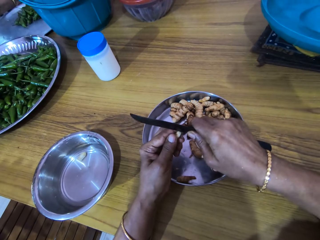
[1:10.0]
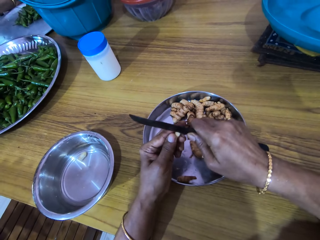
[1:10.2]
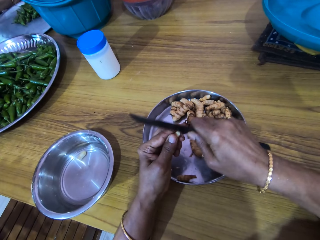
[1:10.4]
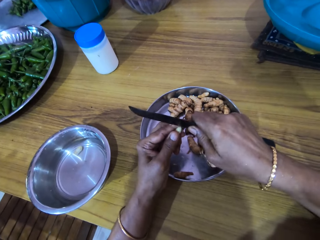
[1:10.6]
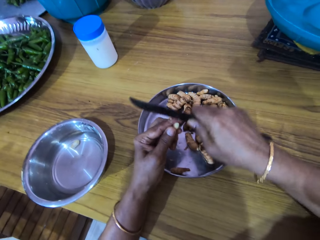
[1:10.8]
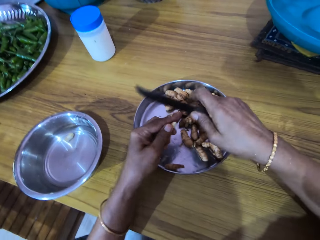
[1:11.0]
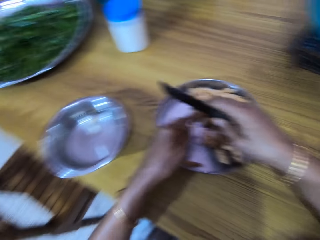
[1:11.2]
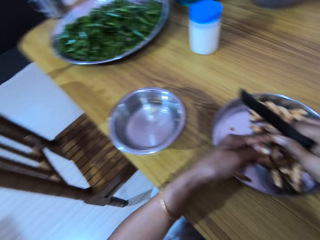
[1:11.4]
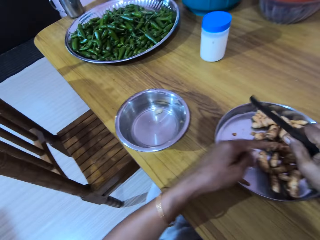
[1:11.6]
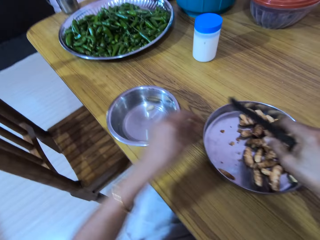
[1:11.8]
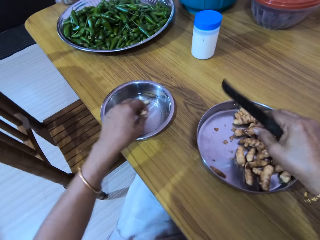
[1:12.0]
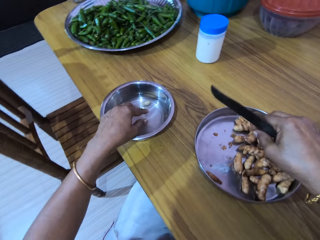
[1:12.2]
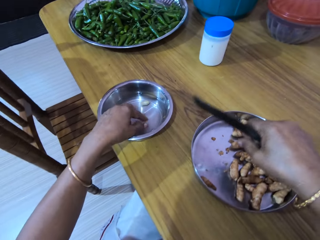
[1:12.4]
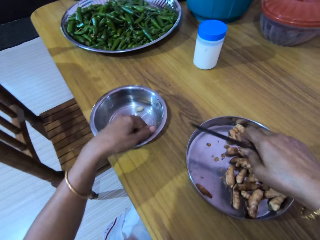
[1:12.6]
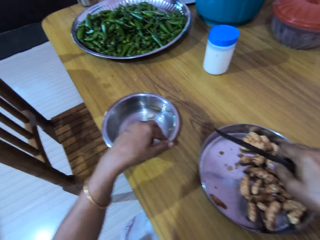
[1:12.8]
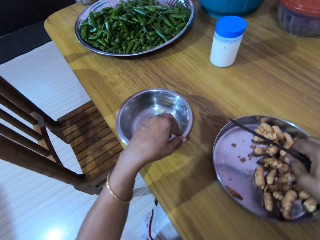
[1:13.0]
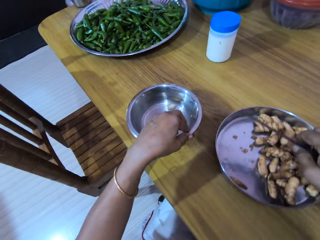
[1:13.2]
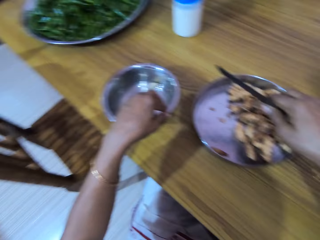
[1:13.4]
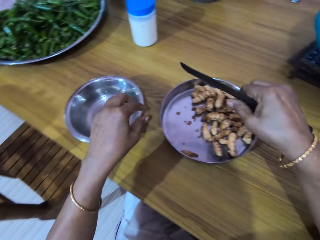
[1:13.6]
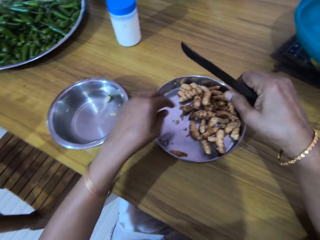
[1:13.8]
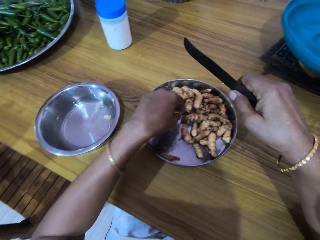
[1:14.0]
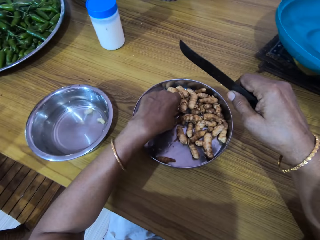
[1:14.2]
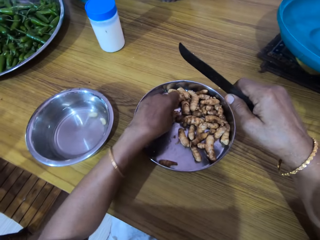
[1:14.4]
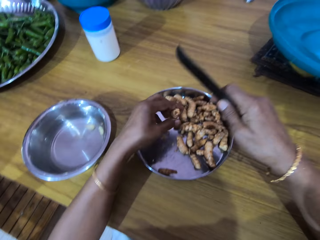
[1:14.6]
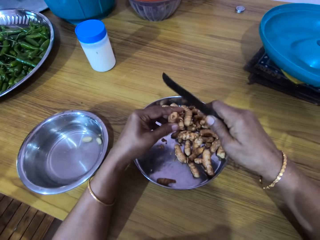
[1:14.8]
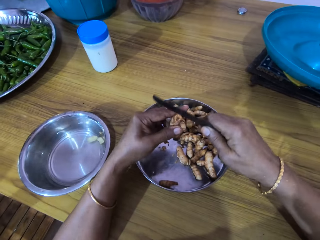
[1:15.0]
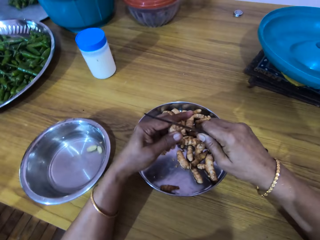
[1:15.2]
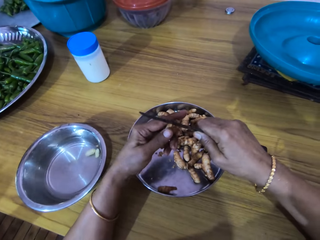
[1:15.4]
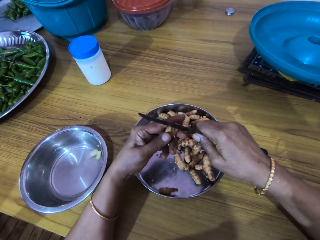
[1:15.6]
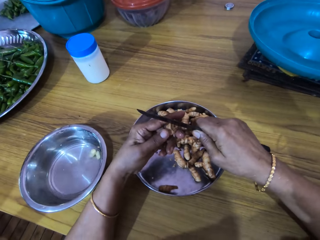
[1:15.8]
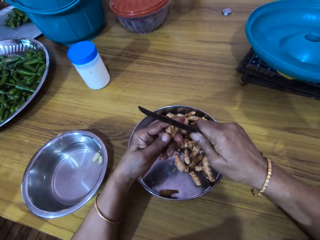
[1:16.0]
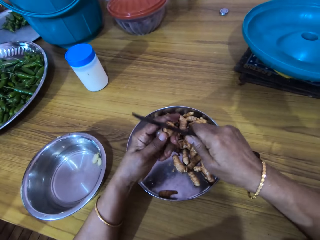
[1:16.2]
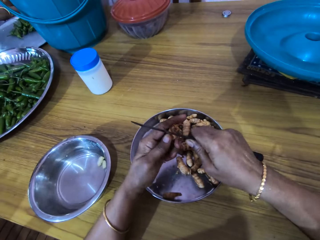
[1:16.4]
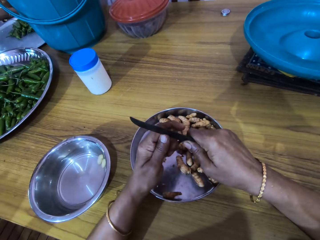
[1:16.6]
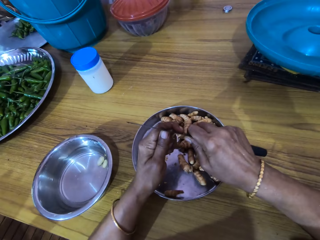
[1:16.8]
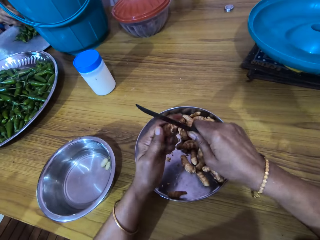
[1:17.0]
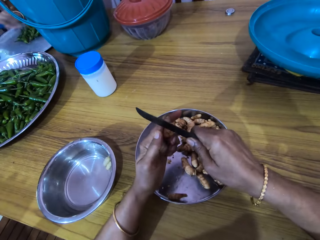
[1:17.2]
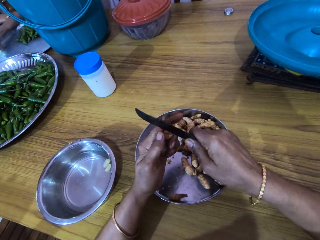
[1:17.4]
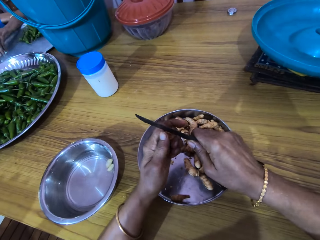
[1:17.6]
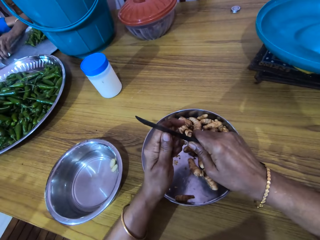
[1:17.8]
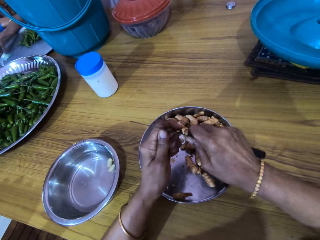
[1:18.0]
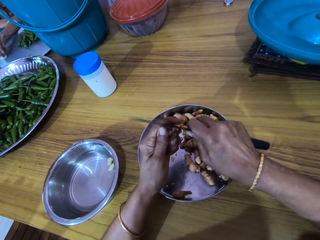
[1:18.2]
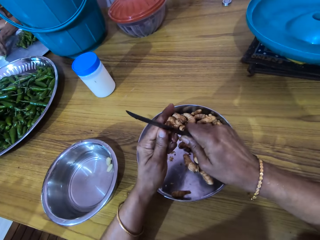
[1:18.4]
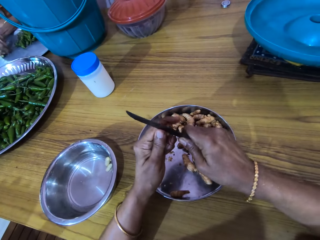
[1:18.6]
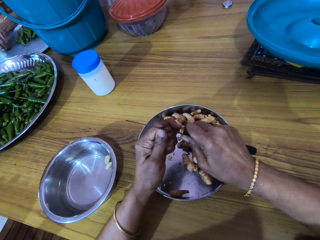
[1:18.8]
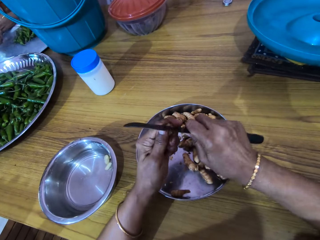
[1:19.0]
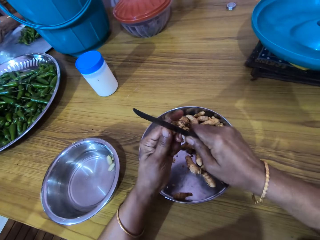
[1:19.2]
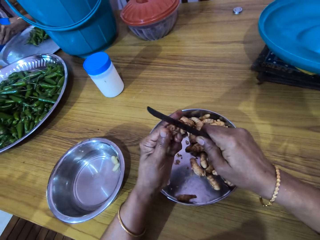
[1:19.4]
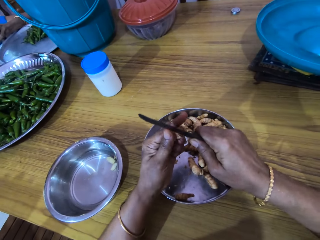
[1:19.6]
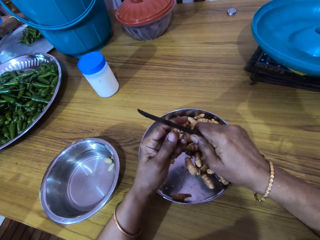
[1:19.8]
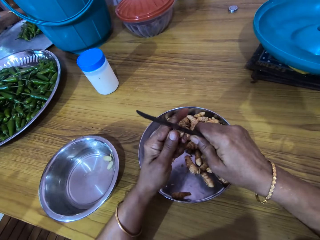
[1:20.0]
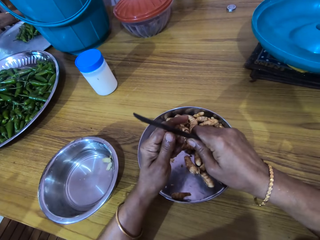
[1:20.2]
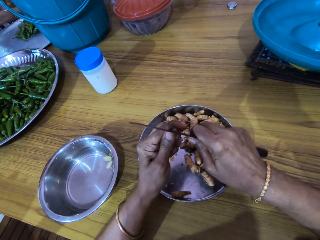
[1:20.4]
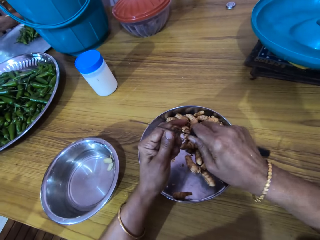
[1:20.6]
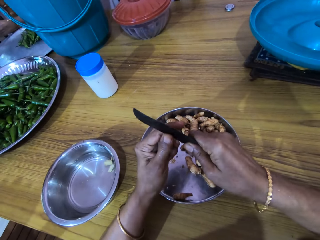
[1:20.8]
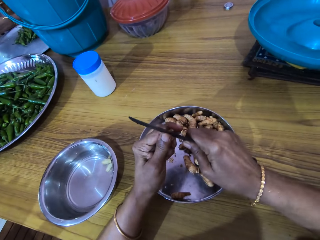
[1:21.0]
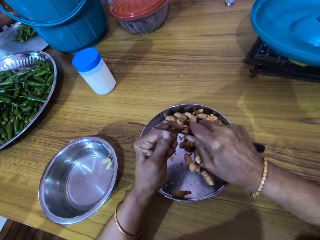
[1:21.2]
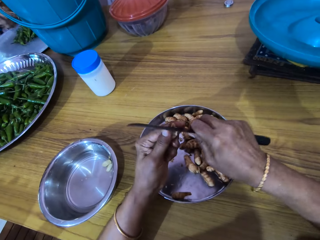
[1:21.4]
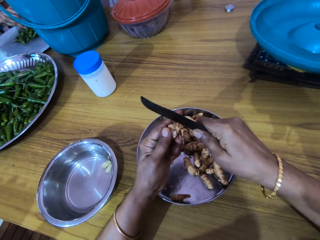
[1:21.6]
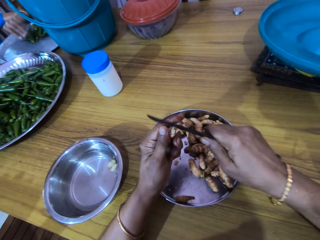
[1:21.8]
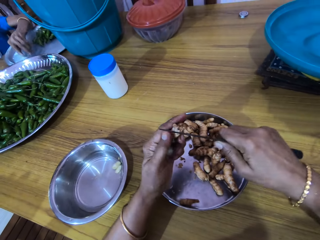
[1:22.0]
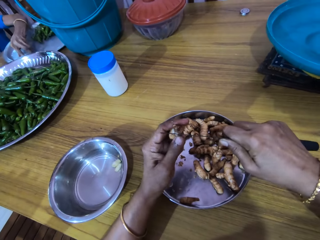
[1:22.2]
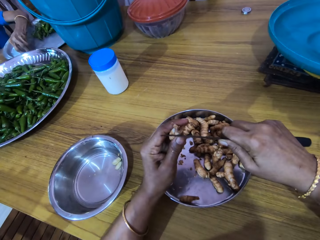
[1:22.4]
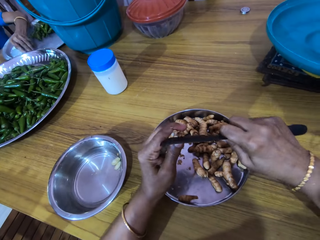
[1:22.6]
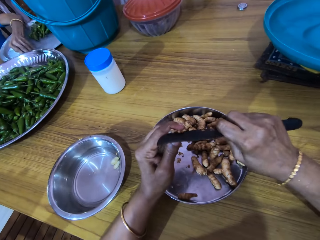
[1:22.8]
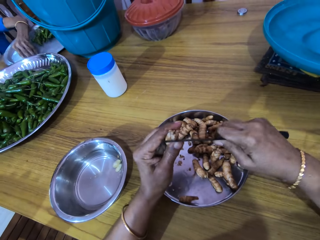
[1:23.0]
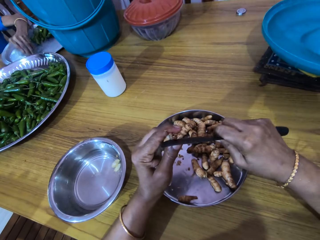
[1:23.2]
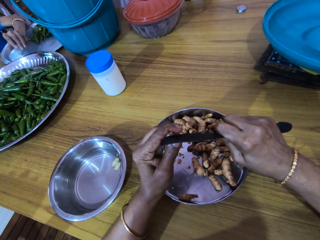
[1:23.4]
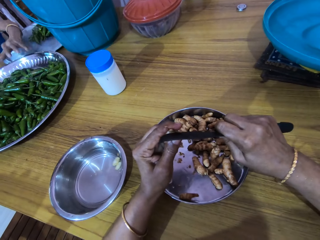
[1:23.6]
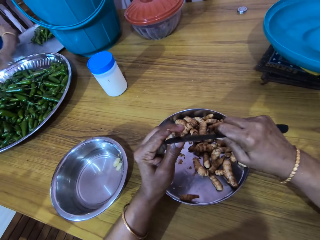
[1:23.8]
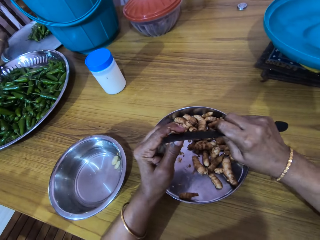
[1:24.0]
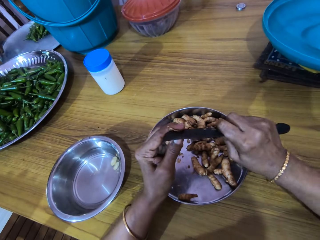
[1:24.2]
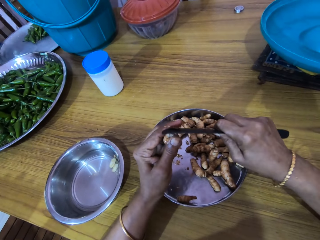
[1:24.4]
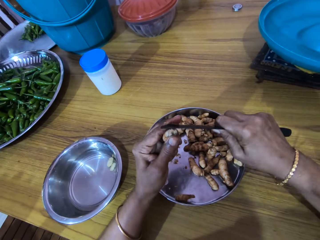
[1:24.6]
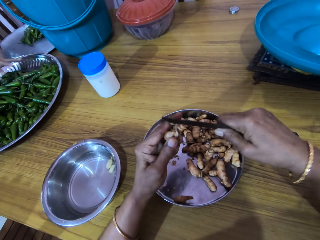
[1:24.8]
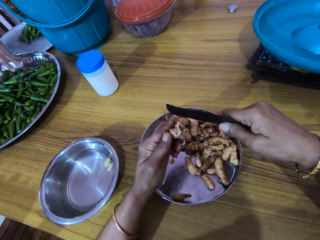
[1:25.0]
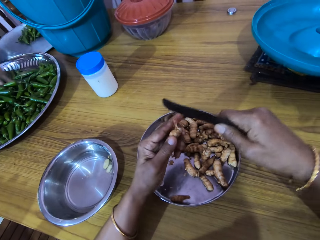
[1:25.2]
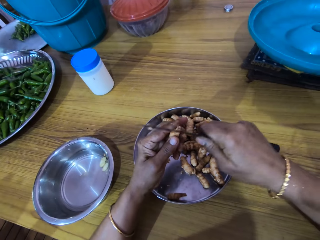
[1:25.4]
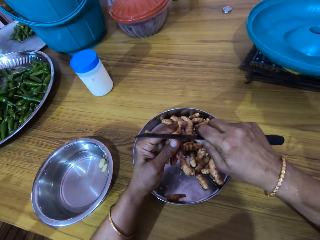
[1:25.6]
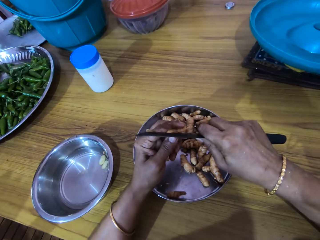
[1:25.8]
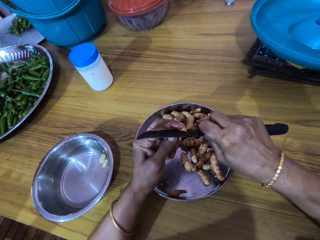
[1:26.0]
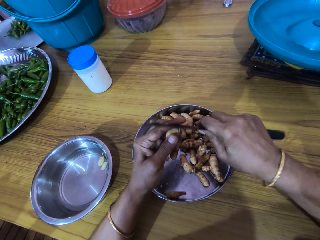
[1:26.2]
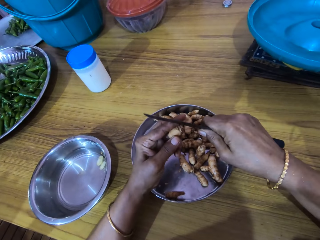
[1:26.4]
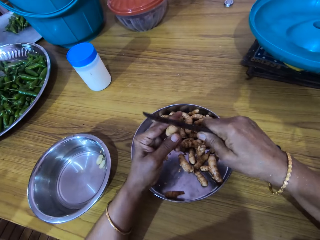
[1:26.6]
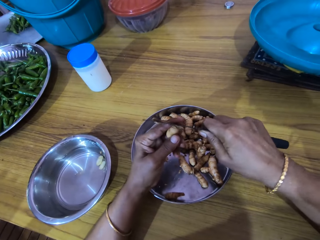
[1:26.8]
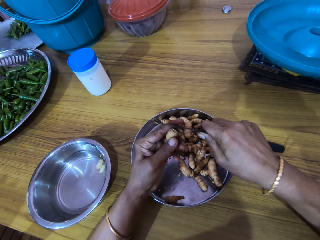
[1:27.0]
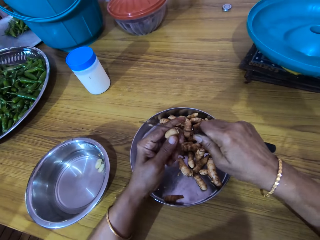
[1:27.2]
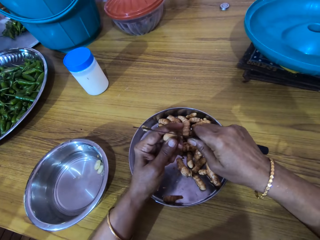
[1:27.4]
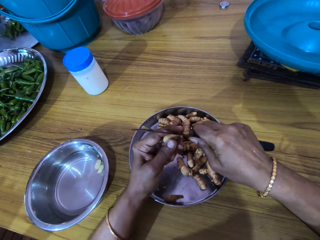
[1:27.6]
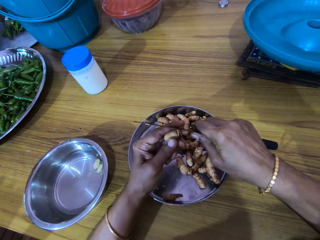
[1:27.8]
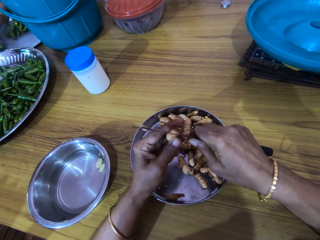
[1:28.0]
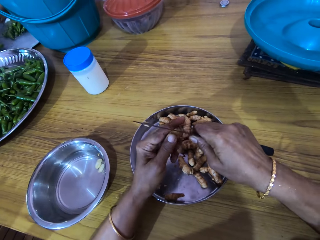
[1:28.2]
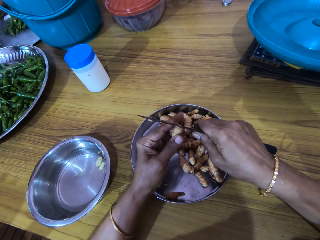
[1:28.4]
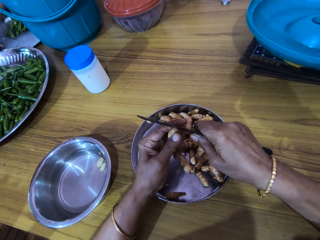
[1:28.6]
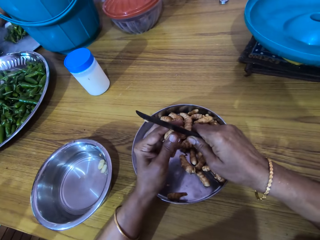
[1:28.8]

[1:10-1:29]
The camera wearer drops the ginger in her left hand into the bowl of water on the table. She adjusts the bowl of water on the table with her left hand. She picks up a ginger from the tray of gingers on the table with her left hand. She peels the ginger in her left hand with the knife in her right hand. The woman drops a green pepper on some green peppers in a tray on the table with her left hand. She drops a green pepper on some green peppers in the tray on the table with her left hand. She touches some green peppers in the tray on the table with her left hand.

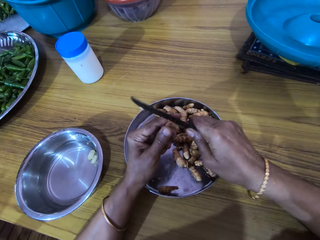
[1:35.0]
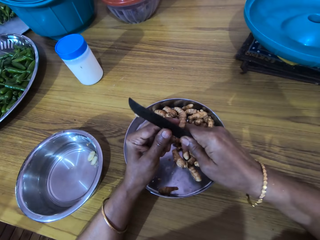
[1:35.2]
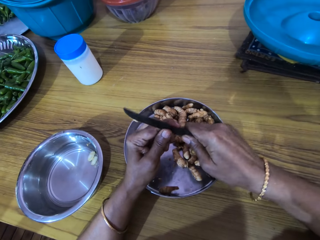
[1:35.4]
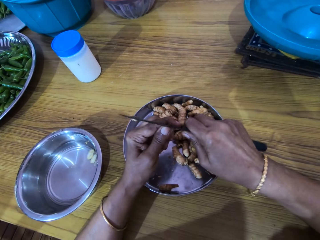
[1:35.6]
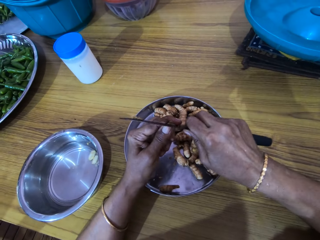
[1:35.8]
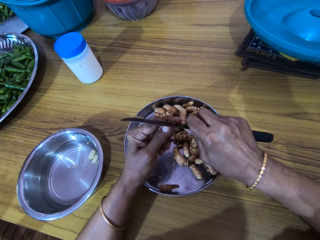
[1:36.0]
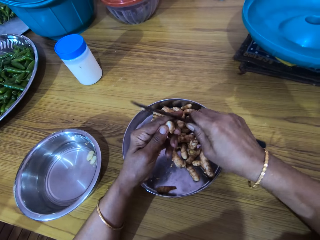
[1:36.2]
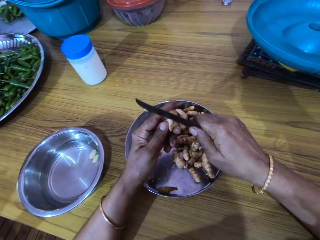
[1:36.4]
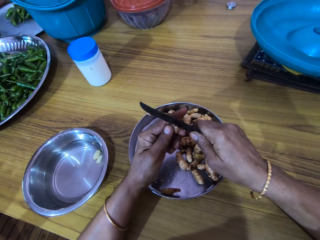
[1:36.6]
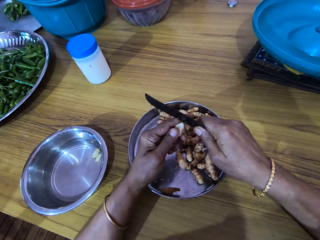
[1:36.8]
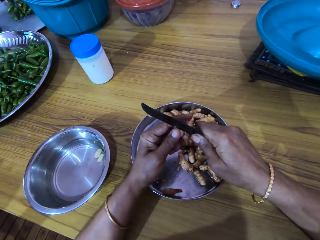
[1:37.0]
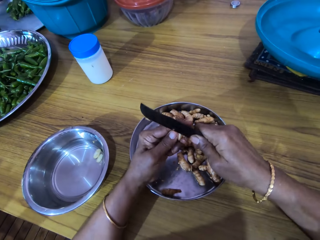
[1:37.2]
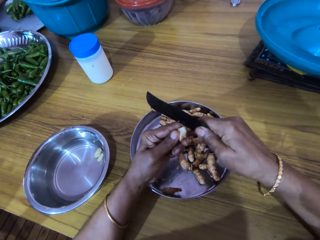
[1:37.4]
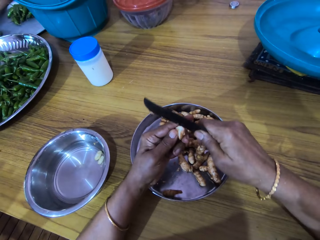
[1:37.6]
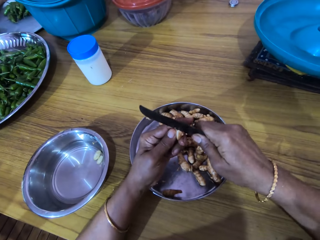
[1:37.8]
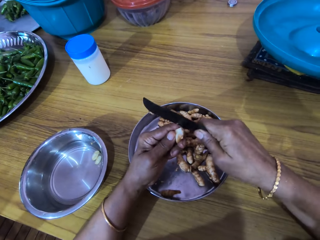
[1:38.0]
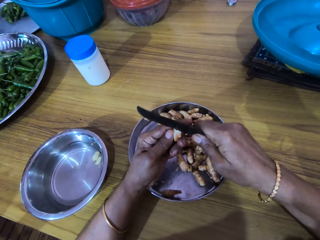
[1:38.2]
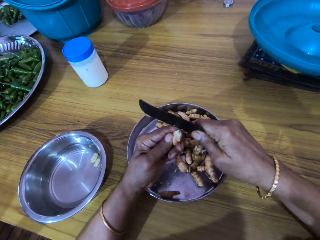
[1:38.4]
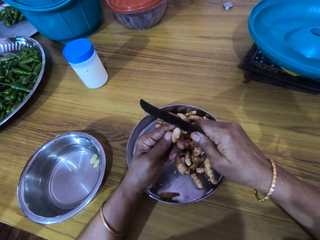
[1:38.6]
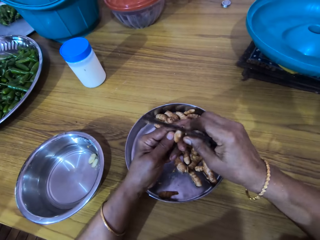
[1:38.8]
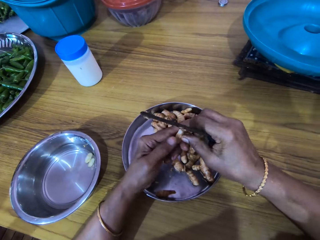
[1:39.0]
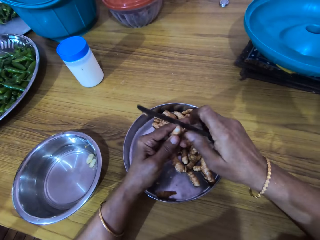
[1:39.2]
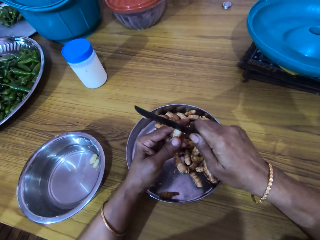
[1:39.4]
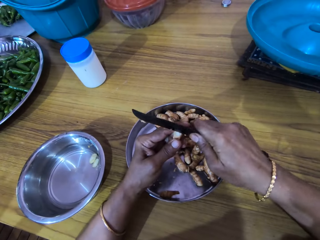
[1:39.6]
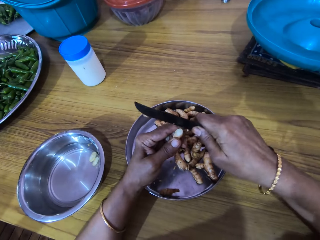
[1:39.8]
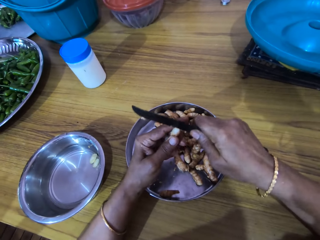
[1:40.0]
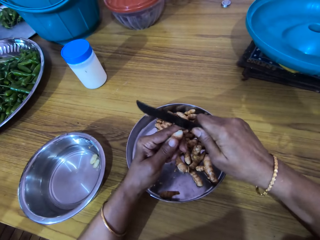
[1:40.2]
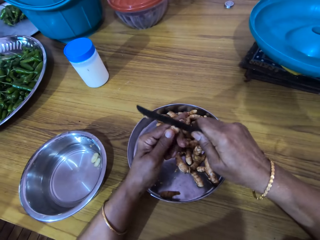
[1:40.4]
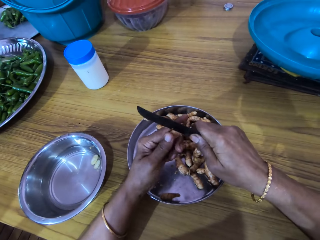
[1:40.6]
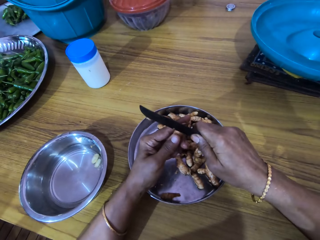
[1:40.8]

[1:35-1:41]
The camera wearer peels the ginger in her left hand with the knife in her right hand.
